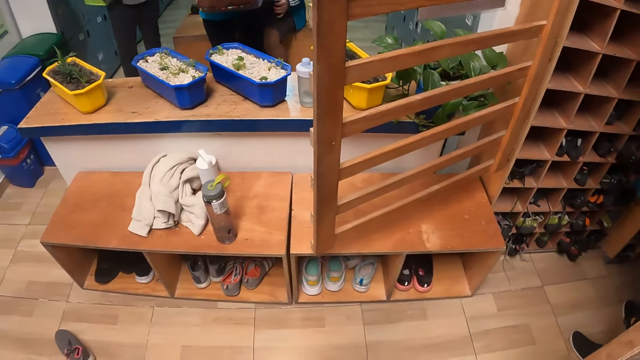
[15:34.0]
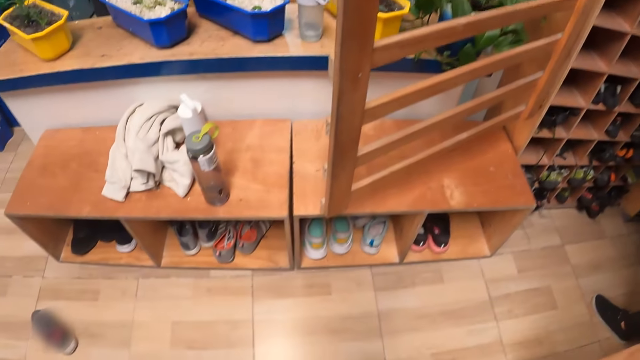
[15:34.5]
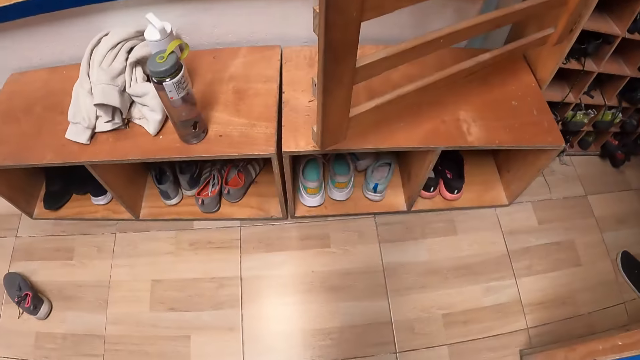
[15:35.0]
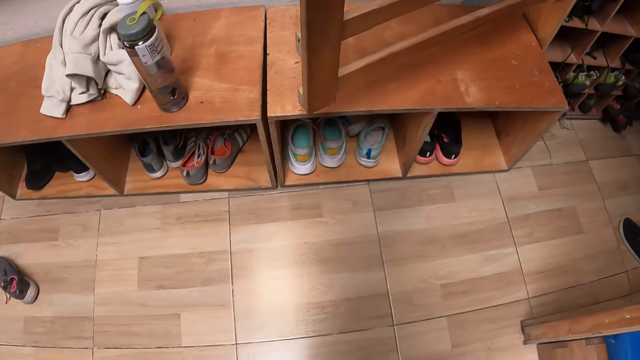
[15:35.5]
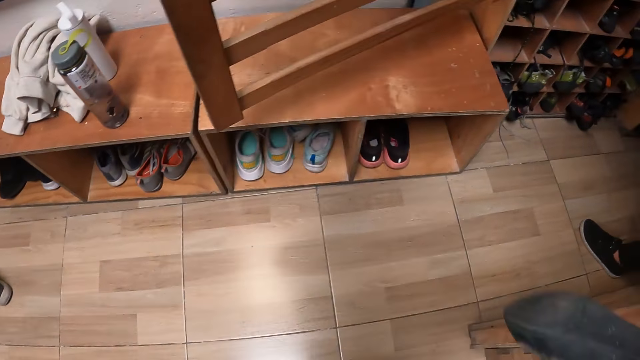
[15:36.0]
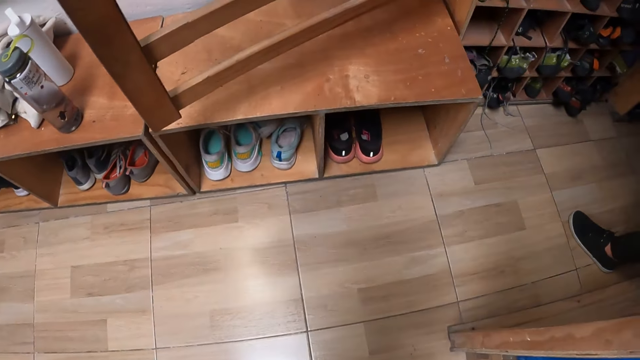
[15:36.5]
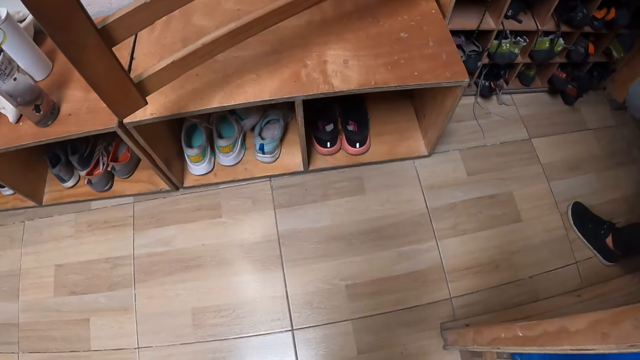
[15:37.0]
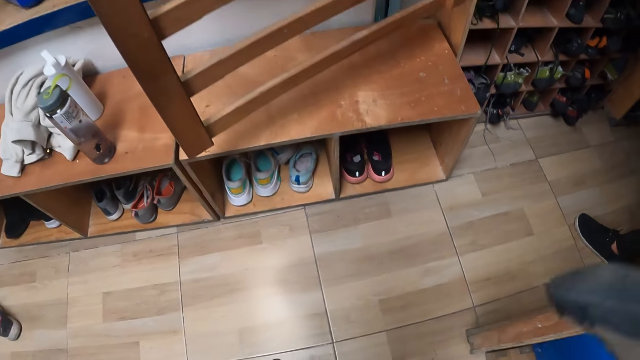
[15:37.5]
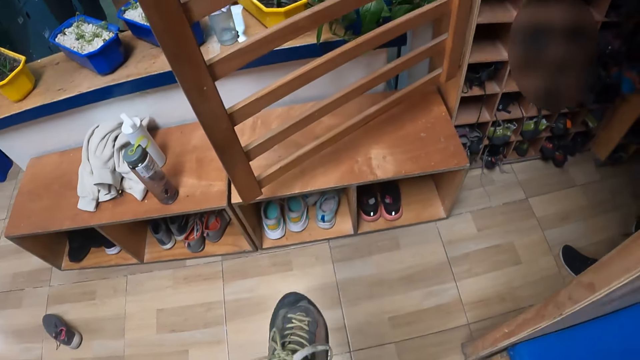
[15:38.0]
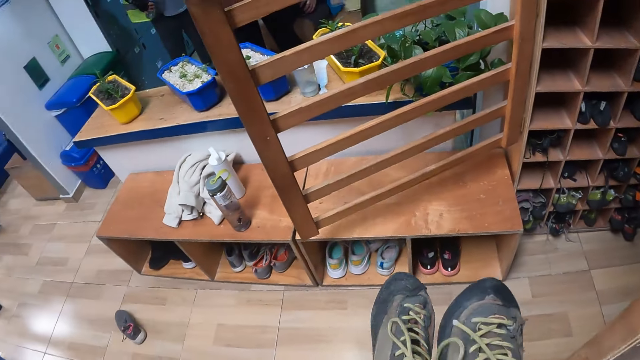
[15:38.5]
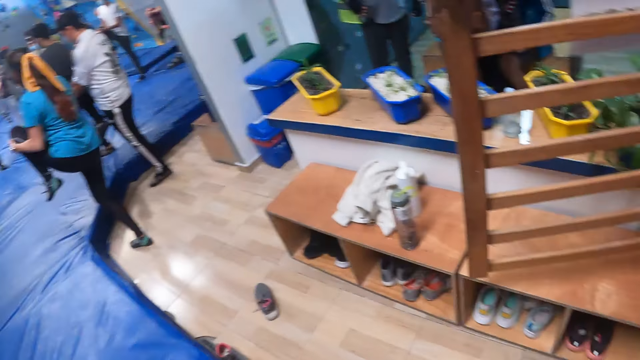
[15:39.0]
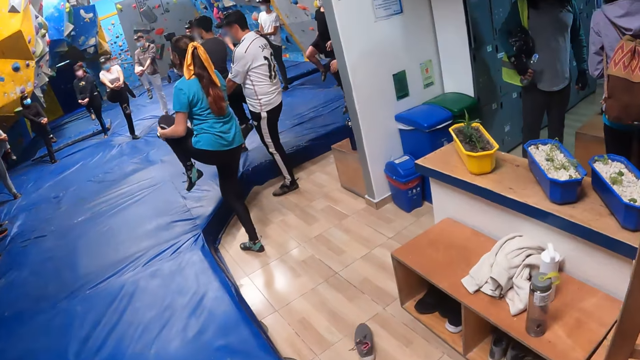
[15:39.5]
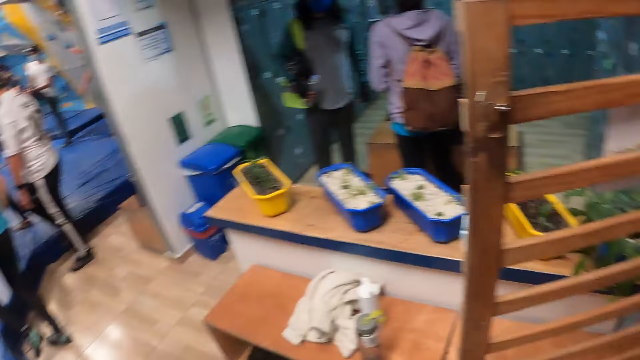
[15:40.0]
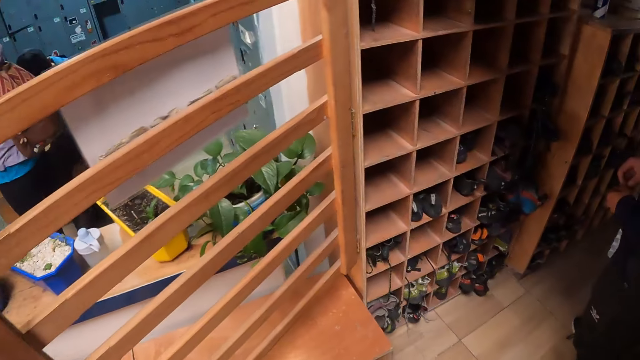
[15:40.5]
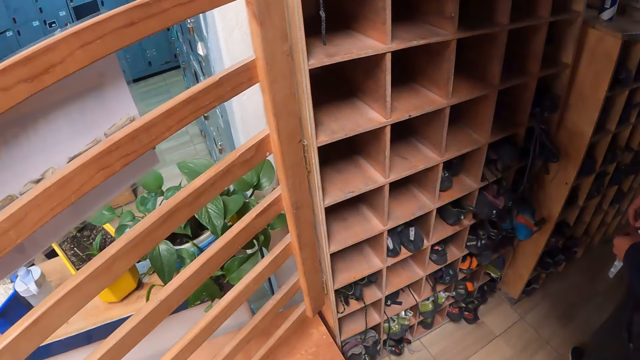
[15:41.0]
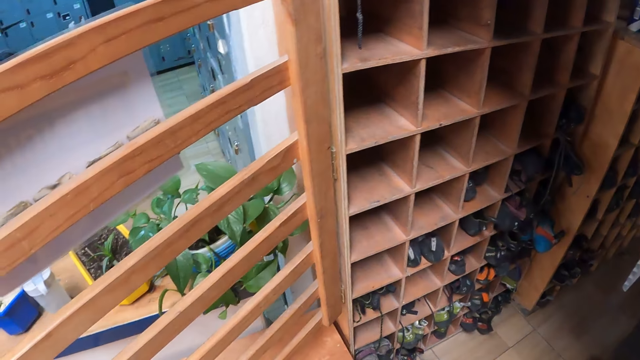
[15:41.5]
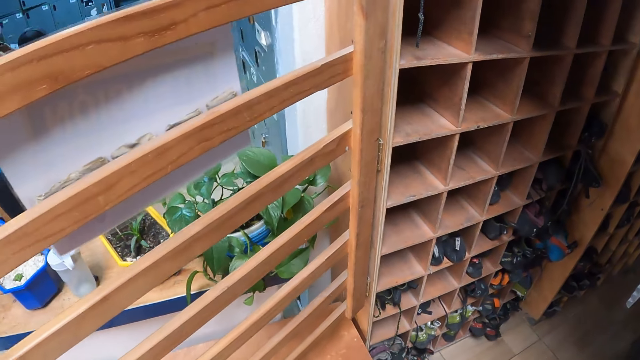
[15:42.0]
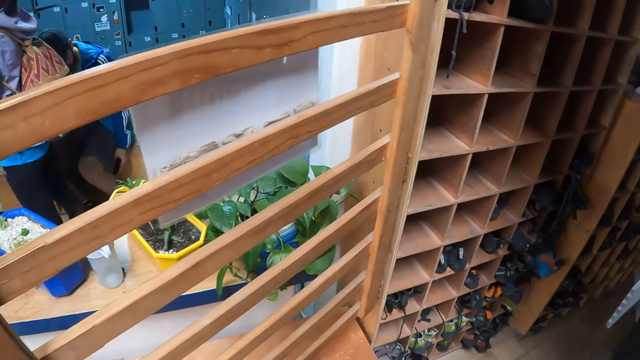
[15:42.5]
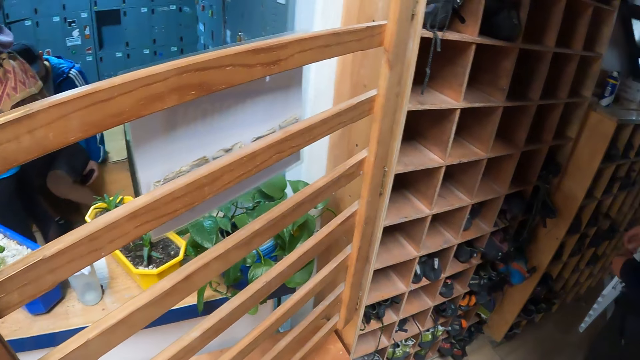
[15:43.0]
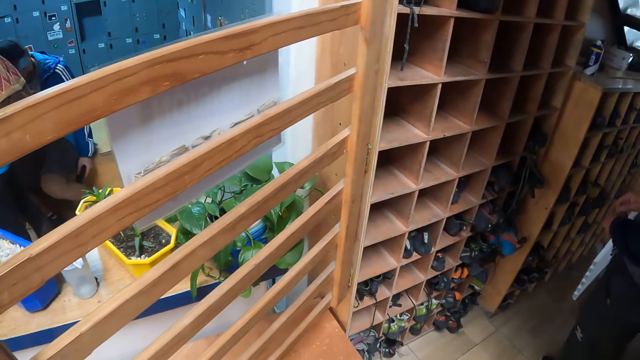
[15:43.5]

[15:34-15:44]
The camera wearer shows a shoe to the man with her right hand. The man passes shoes to the camera wearer. The camera wearer holds a pair of shoes with both hands. She looks at the shoes. She looks around.

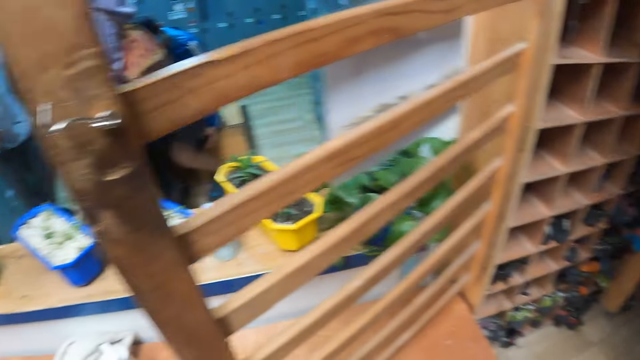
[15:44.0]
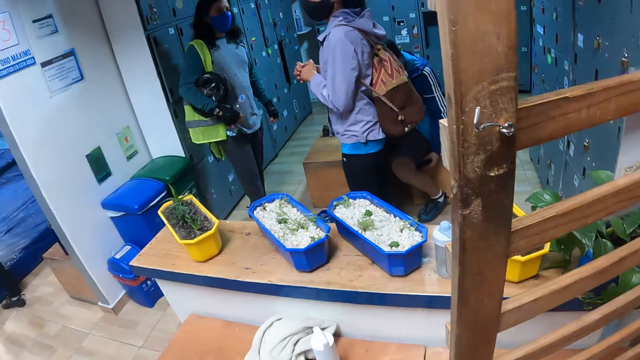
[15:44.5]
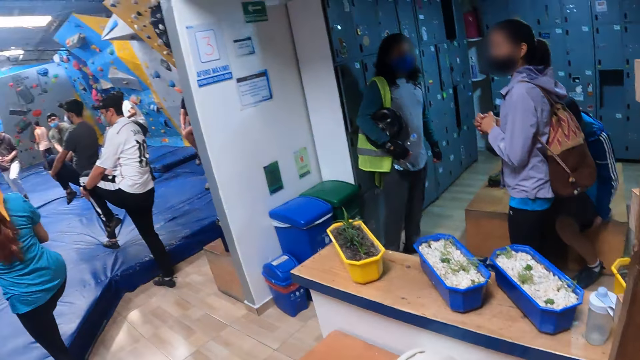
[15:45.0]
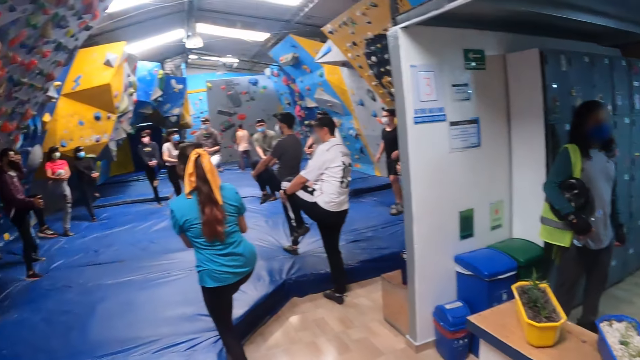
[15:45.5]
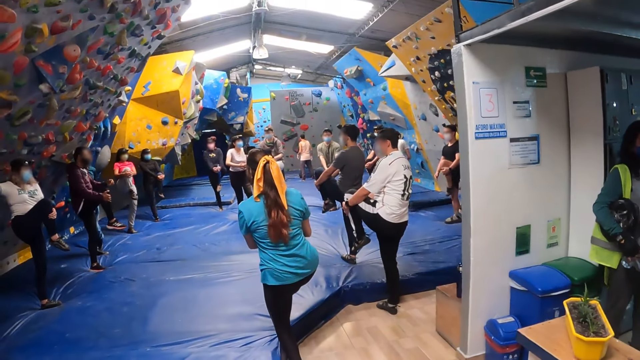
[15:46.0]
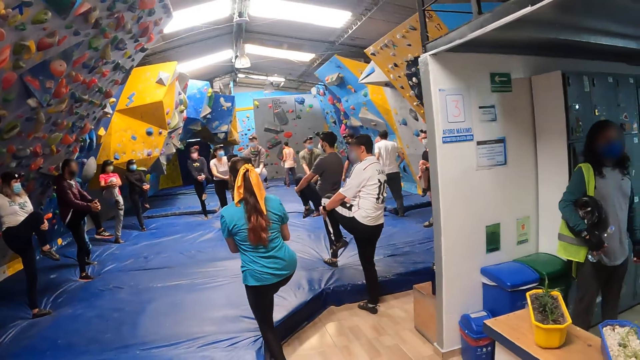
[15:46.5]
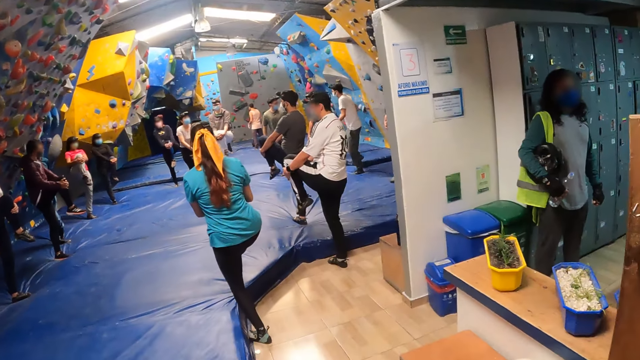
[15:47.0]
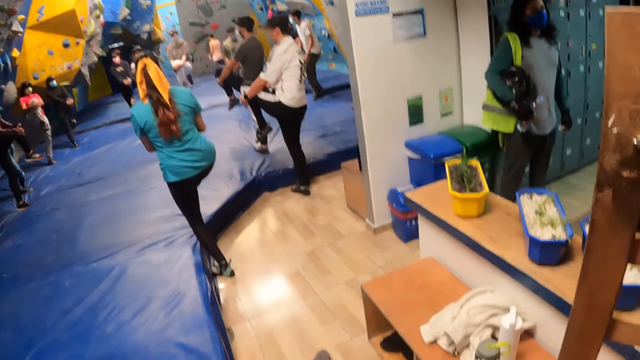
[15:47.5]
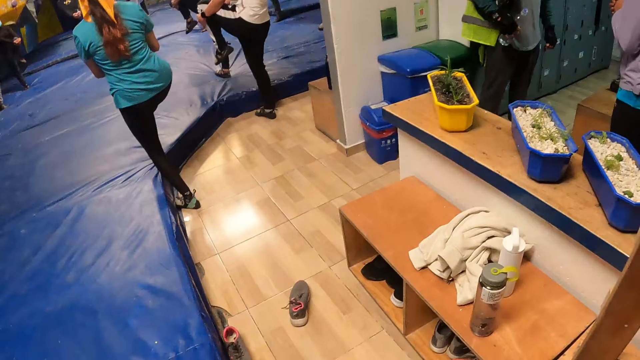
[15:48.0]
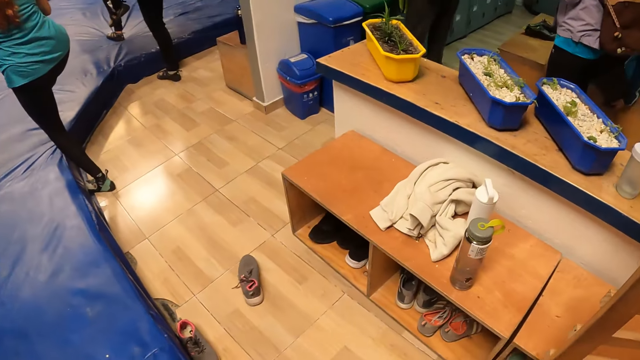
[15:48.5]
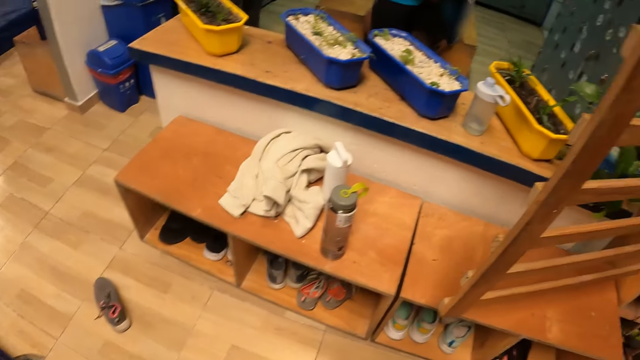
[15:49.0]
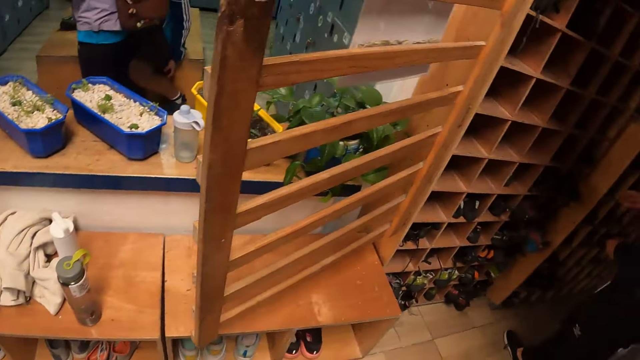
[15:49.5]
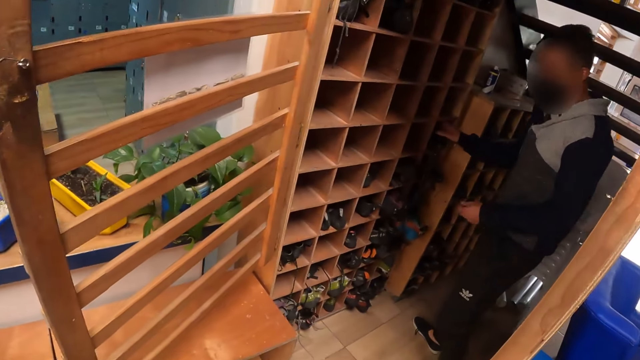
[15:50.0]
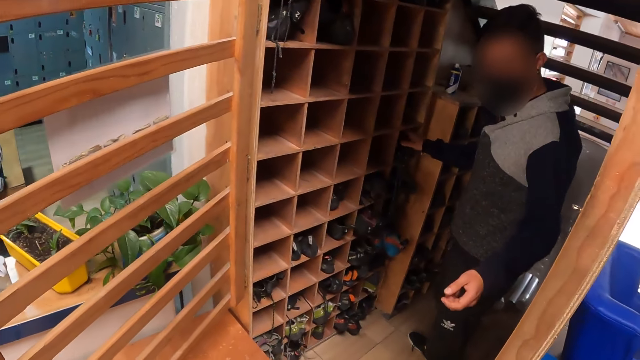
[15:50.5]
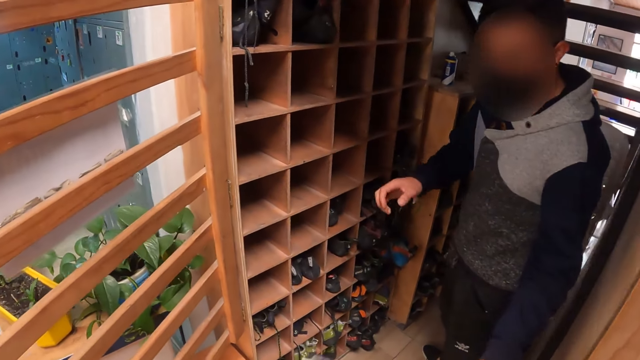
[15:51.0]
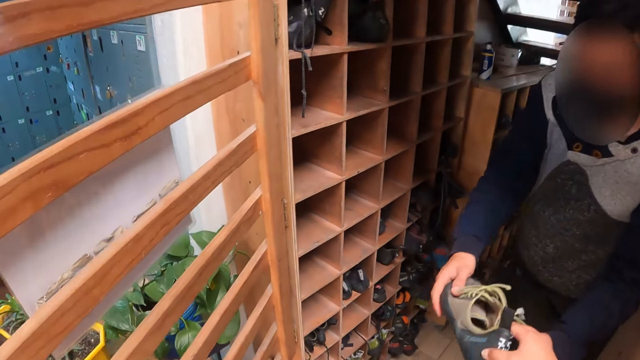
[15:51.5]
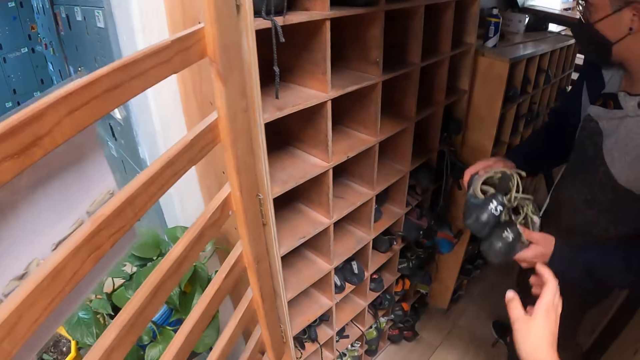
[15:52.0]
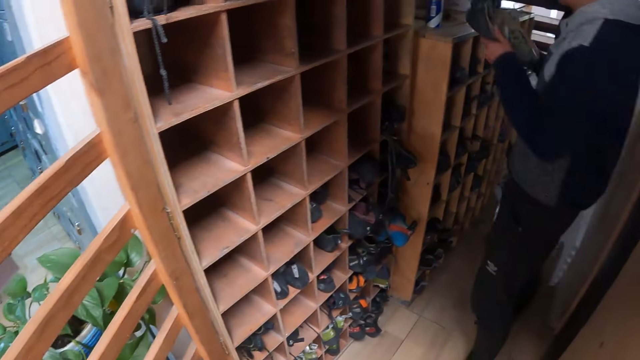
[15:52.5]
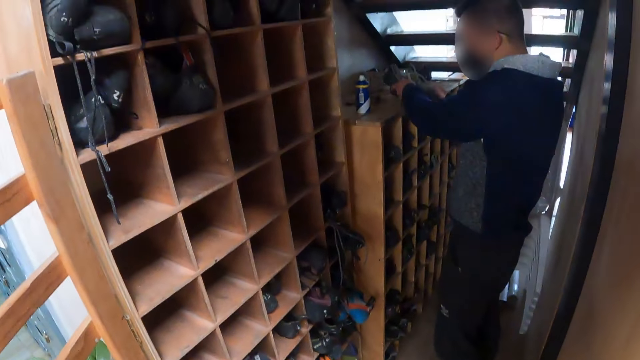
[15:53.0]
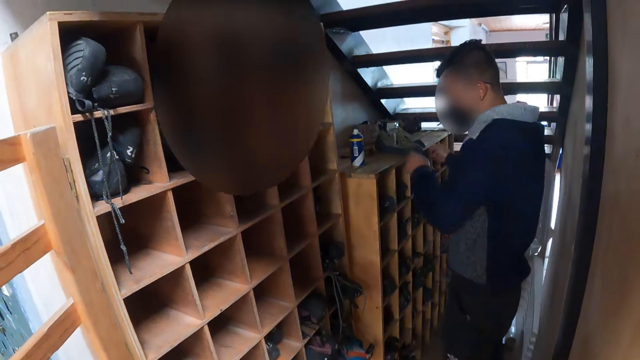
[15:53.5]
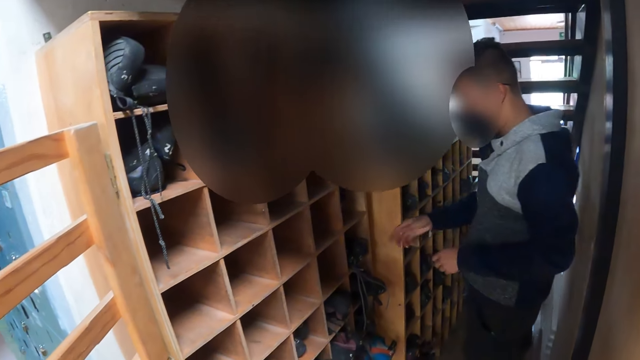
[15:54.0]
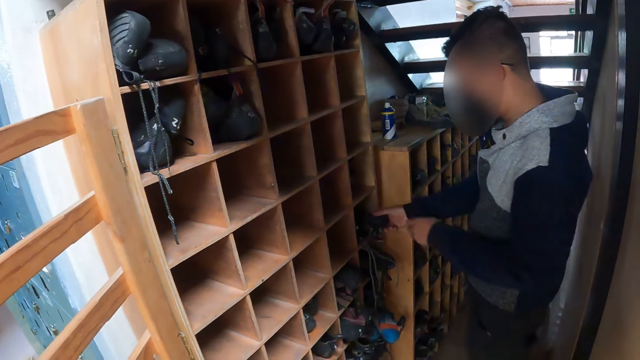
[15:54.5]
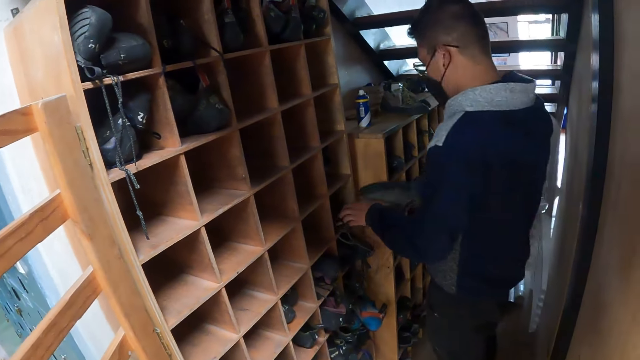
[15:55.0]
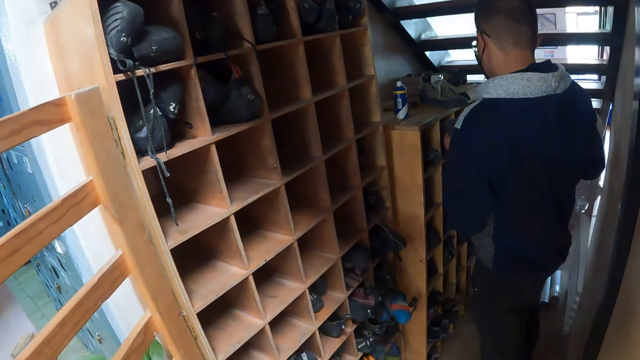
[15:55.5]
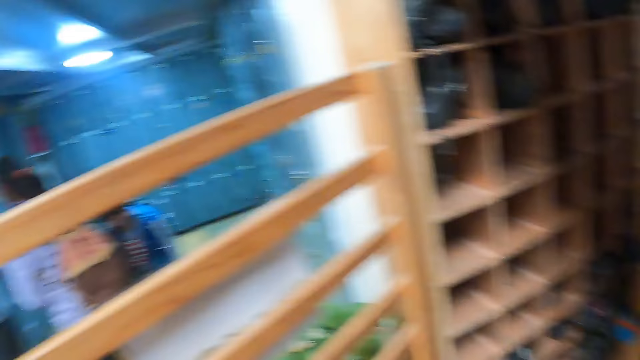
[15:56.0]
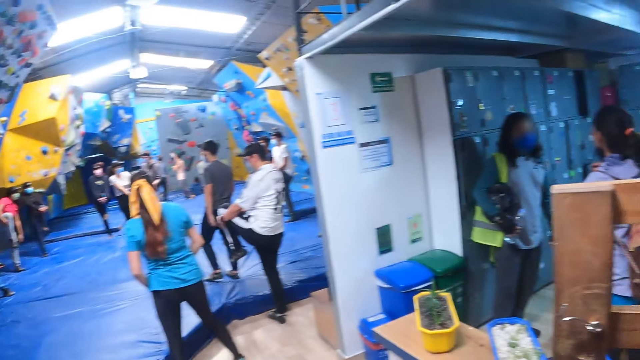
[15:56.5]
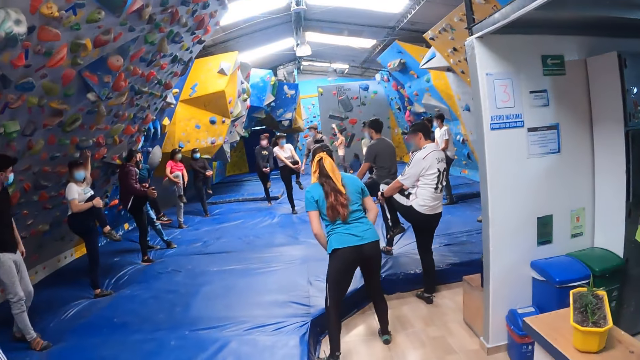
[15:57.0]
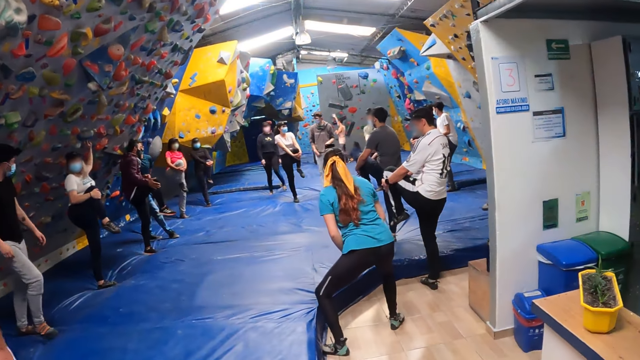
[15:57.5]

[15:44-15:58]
The camera wearer looks around. The man takes the shoes. The camera wearer gives the man the pair of shoes with her right hand. The man places the pair of shoes on a shoe rack. He rearranges a shoe pair with both hands, picks up some shoes, and puts the shoes in the shoe rack. The camera wearer looks around.
